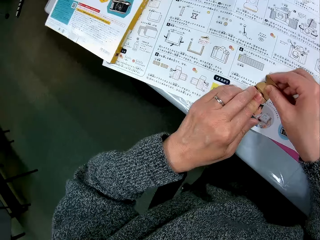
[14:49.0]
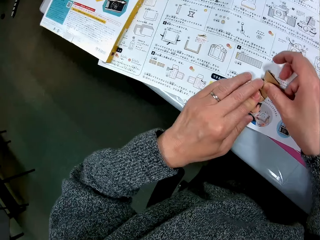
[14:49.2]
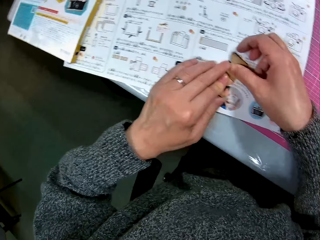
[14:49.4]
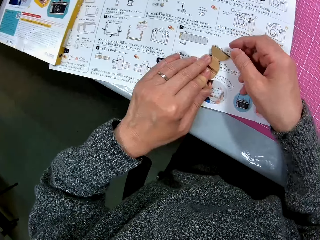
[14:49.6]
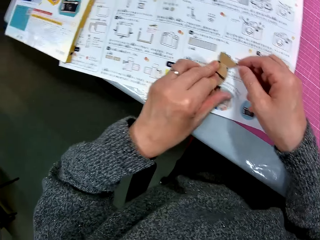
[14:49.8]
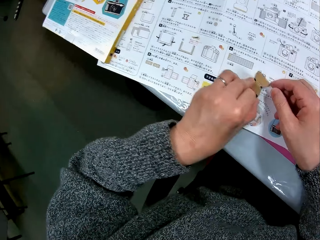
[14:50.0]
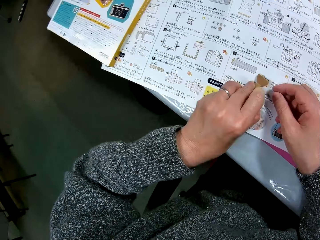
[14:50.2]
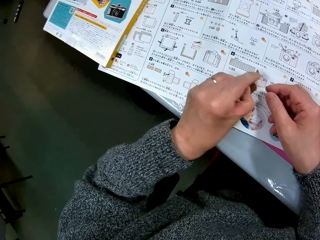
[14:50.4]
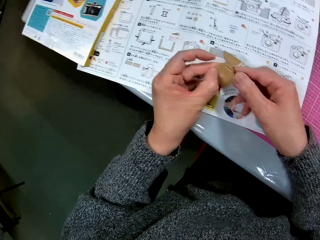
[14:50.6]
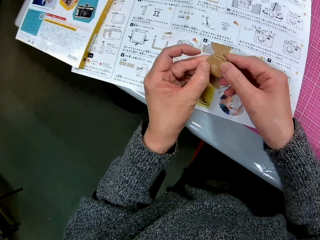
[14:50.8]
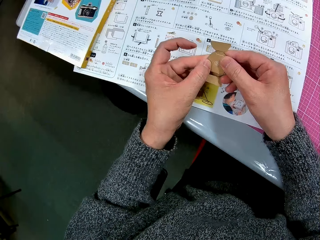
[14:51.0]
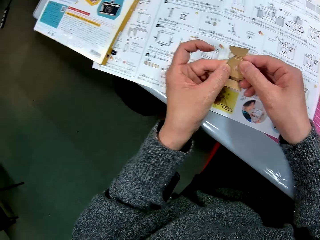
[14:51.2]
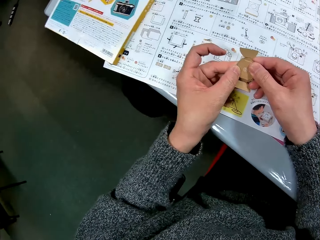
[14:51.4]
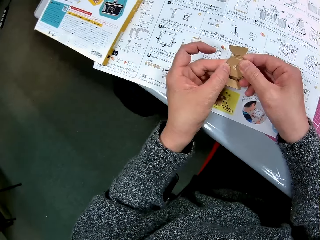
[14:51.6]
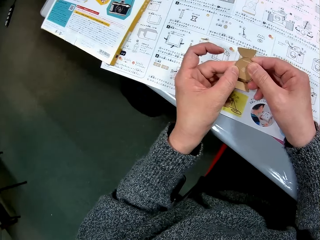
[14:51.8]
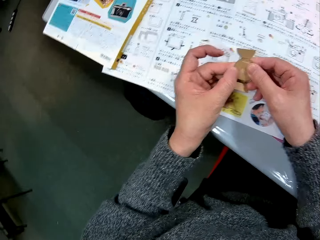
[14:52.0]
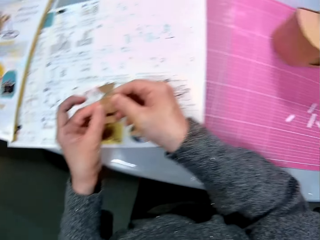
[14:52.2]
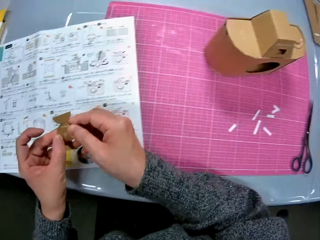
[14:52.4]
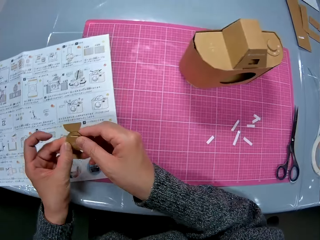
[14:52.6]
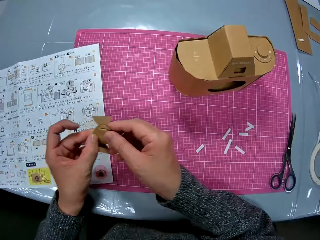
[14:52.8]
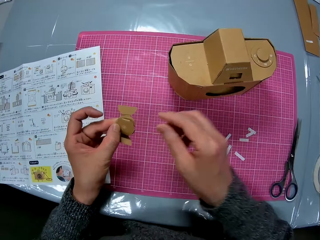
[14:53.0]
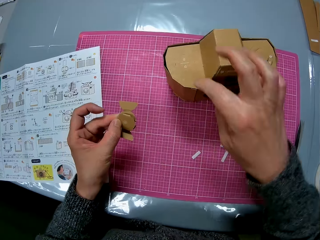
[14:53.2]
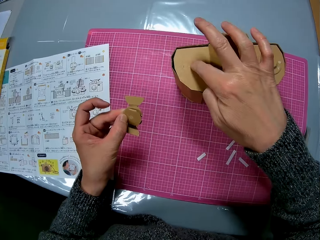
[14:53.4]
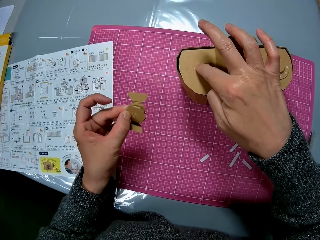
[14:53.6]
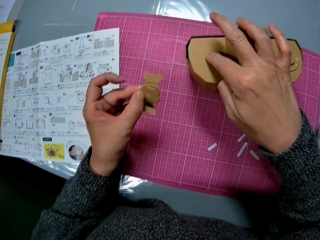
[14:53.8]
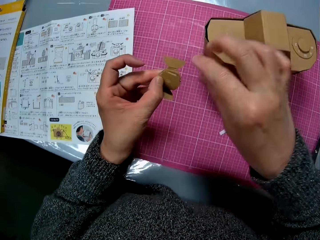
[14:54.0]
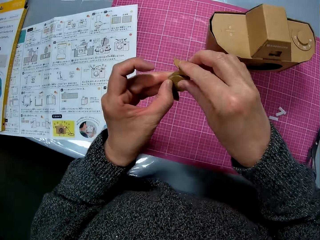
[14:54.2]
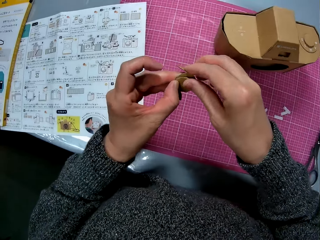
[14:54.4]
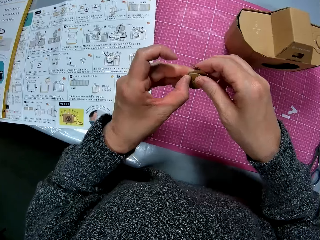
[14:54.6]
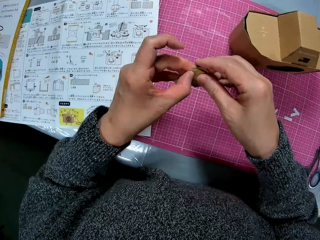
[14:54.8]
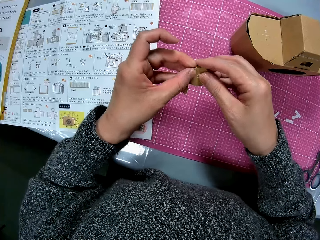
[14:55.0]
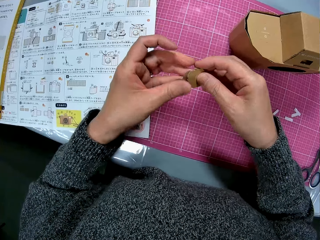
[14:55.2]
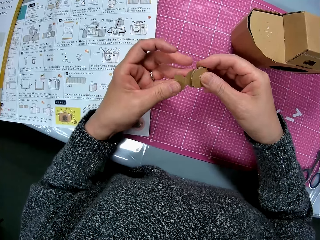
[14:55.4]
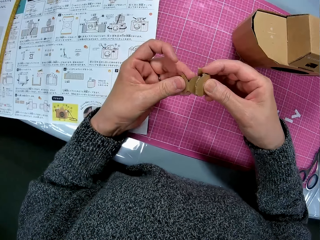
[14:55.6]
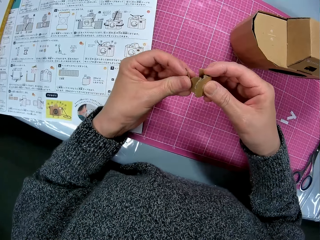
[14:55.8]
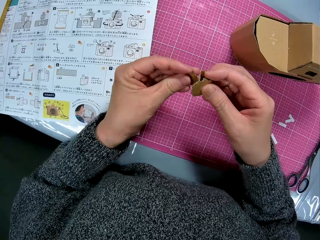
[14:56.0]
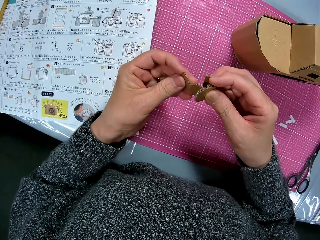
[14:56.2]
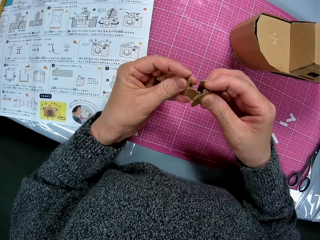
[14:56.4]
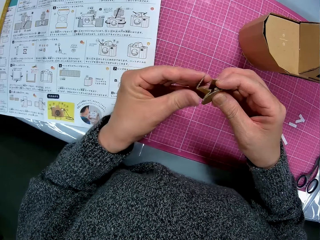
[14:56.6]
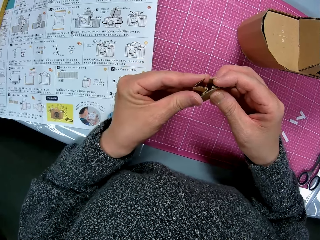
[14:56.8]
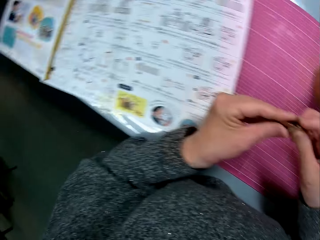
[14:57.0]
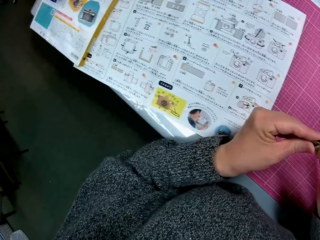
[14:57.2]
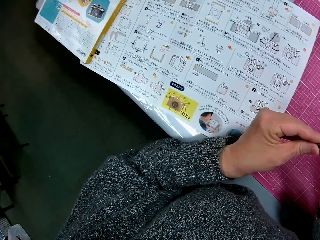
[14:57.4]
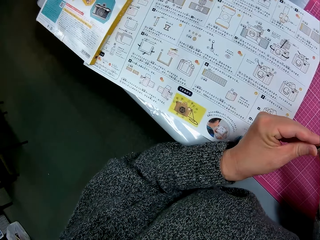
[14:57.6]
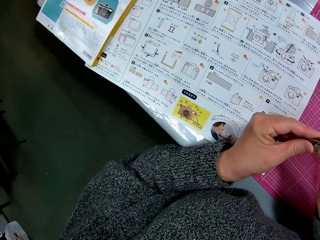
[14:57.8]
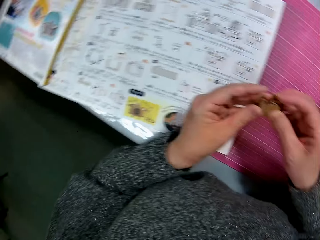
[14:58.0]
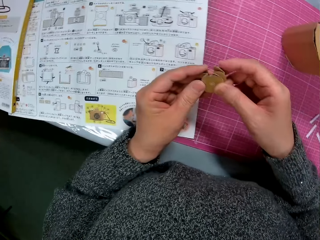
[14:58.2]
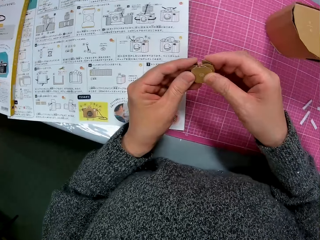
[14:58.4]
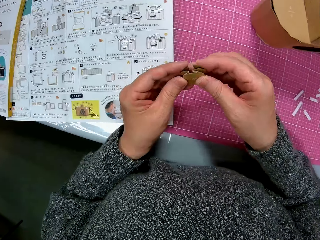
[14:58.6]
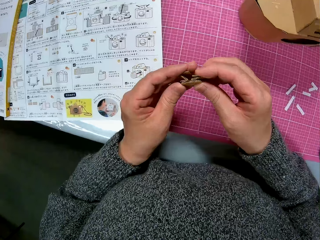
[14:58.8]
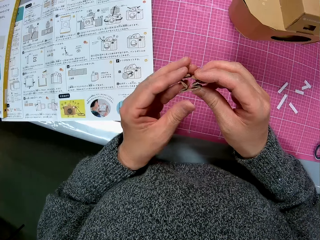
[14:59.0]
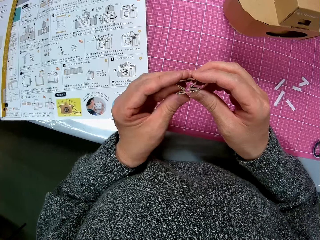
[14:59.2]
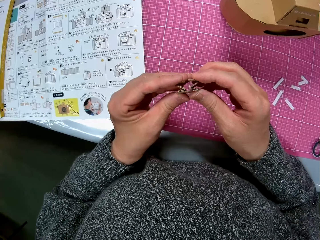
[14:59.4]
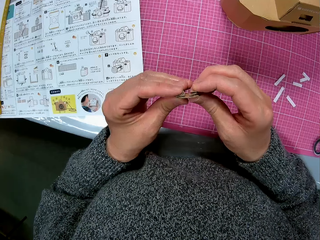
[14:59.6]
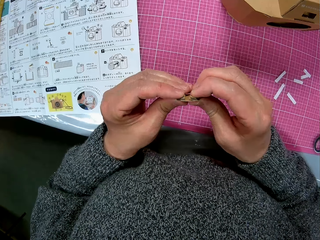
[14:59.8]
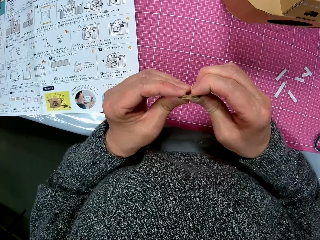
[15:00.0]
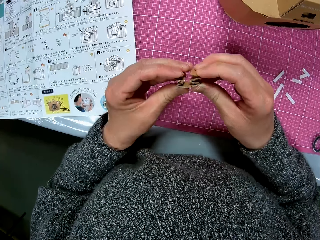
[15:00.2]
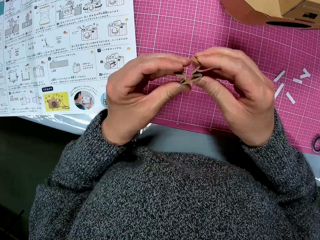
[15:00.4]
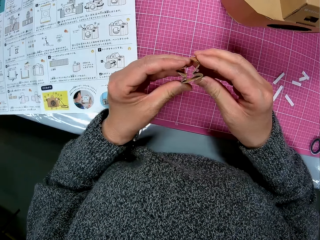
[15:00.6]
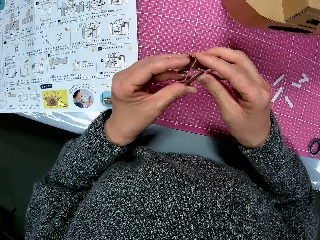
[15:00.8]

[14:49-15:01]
The camera wearer raises the piece of cardboard from the instruction manual. He taps the cardboard camera model with his right hand. He folds the piece of cardboard.

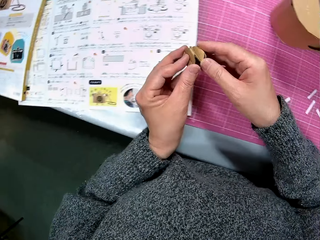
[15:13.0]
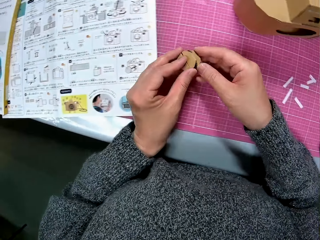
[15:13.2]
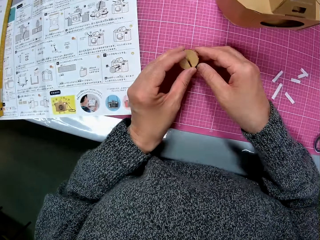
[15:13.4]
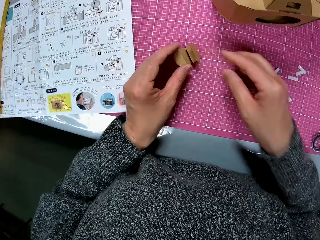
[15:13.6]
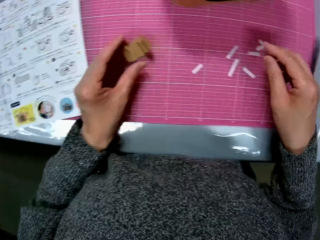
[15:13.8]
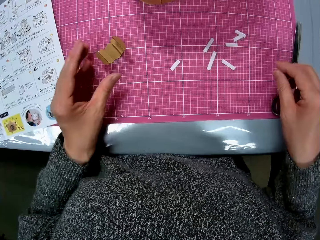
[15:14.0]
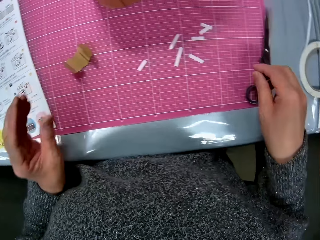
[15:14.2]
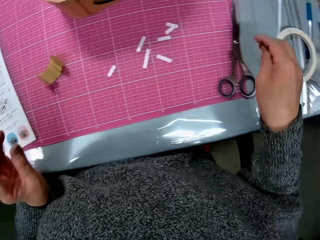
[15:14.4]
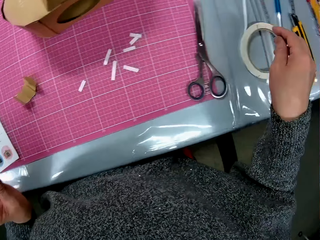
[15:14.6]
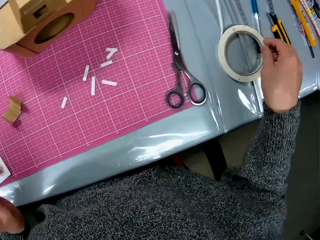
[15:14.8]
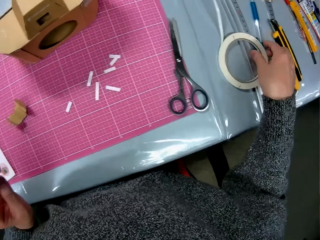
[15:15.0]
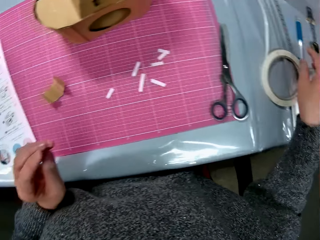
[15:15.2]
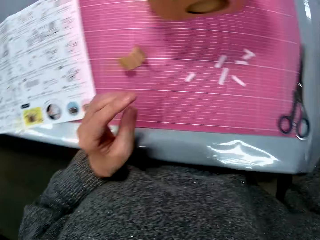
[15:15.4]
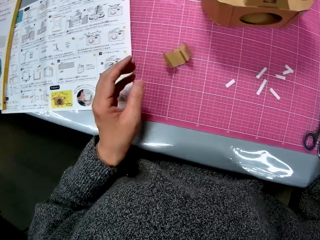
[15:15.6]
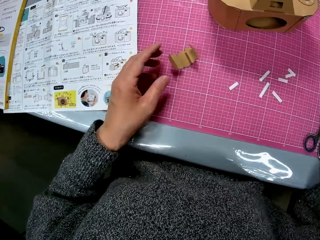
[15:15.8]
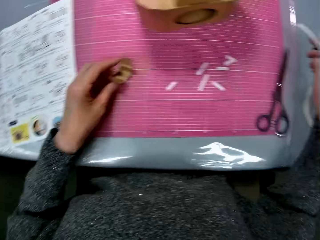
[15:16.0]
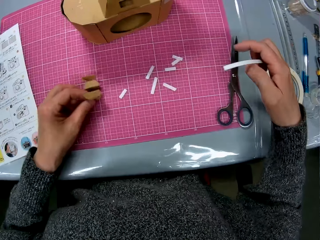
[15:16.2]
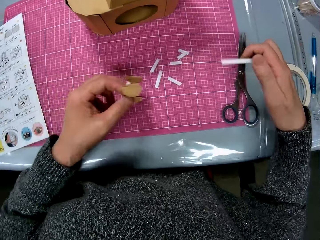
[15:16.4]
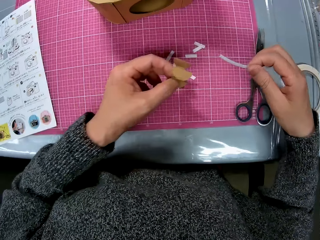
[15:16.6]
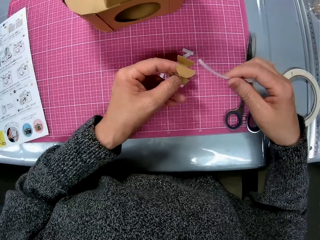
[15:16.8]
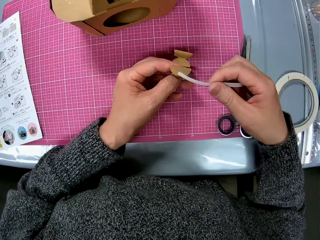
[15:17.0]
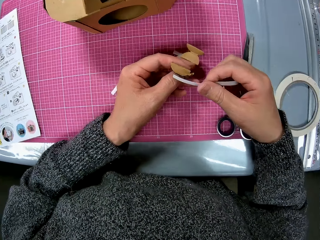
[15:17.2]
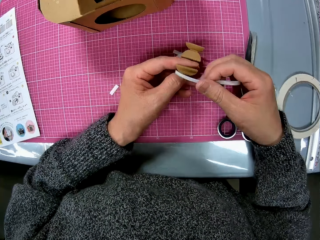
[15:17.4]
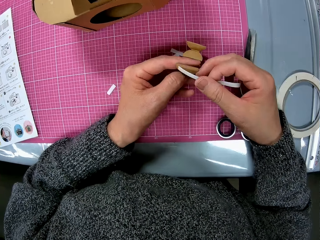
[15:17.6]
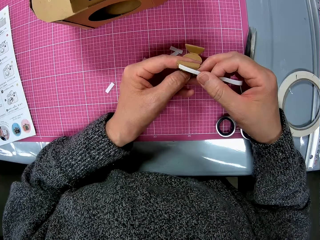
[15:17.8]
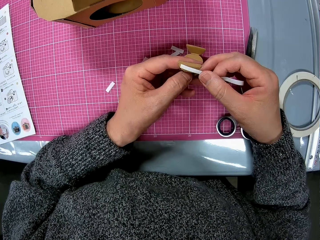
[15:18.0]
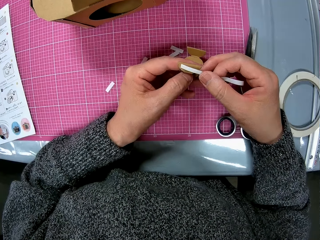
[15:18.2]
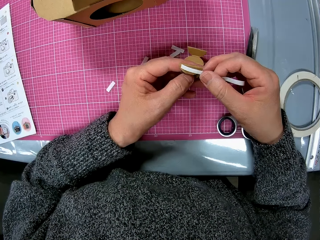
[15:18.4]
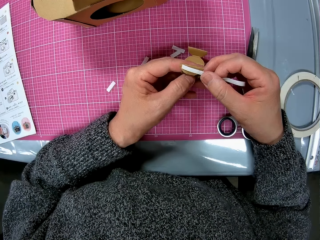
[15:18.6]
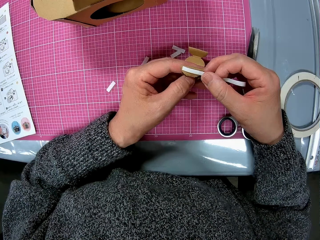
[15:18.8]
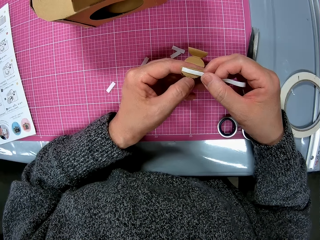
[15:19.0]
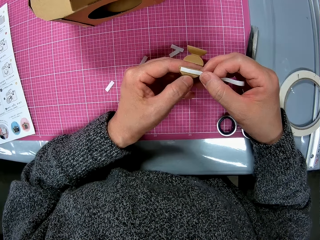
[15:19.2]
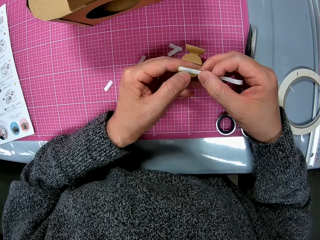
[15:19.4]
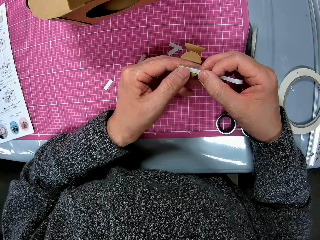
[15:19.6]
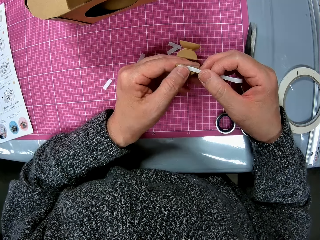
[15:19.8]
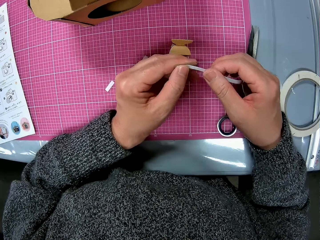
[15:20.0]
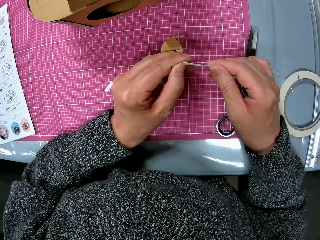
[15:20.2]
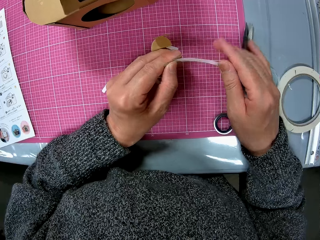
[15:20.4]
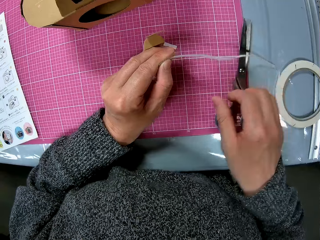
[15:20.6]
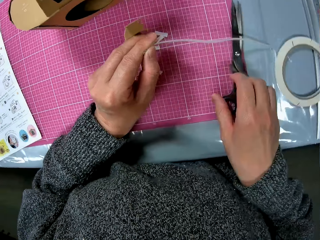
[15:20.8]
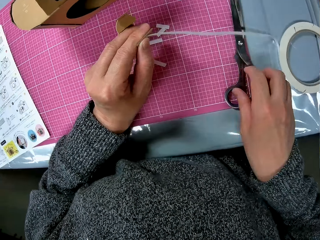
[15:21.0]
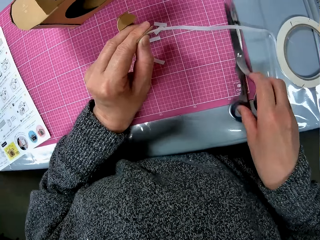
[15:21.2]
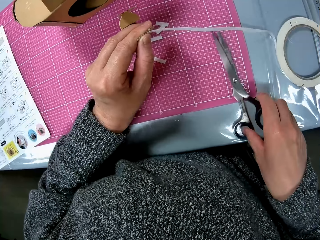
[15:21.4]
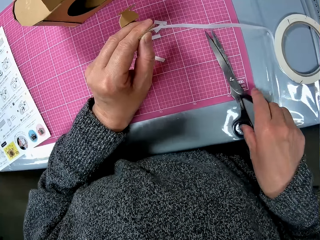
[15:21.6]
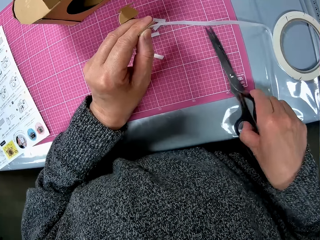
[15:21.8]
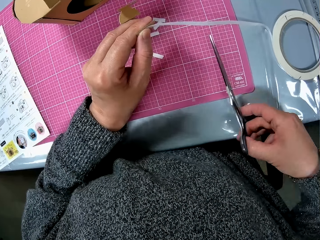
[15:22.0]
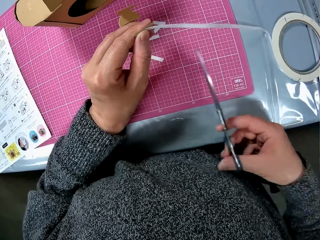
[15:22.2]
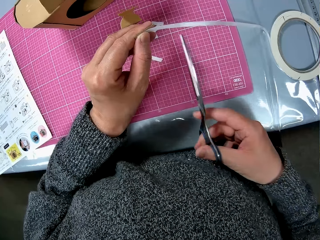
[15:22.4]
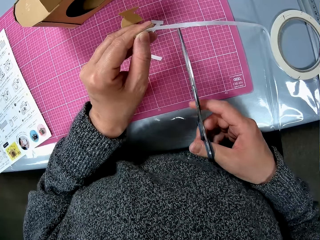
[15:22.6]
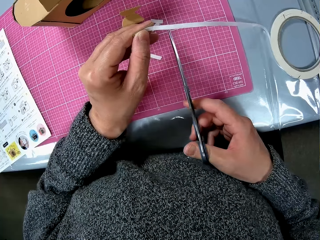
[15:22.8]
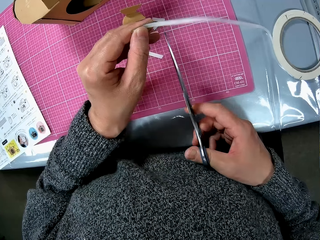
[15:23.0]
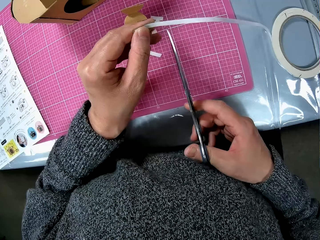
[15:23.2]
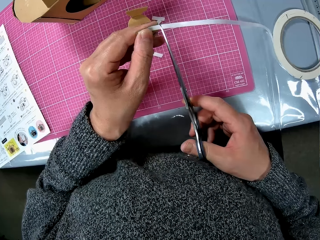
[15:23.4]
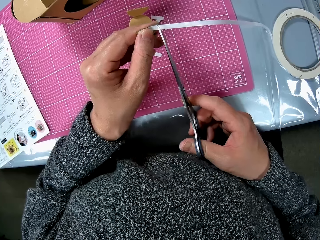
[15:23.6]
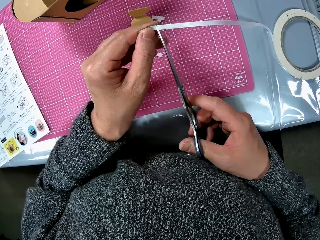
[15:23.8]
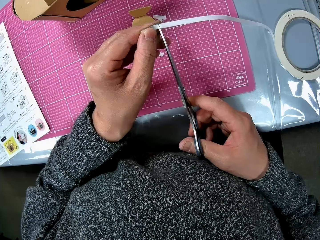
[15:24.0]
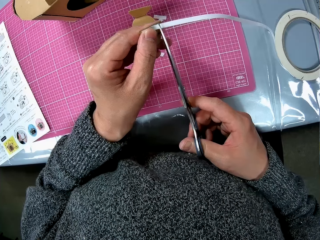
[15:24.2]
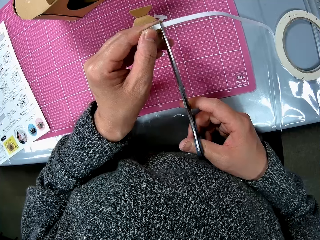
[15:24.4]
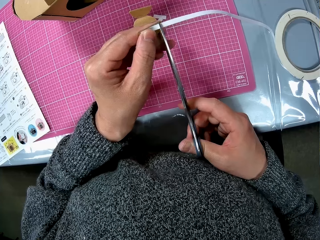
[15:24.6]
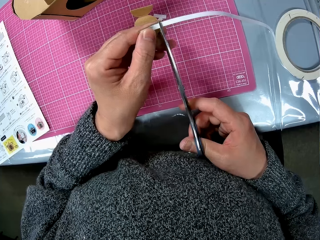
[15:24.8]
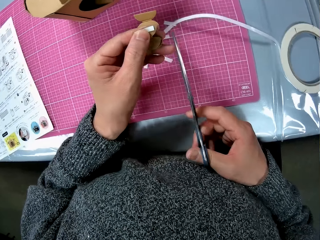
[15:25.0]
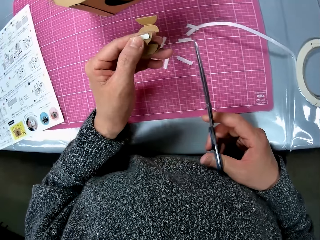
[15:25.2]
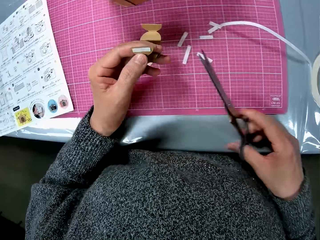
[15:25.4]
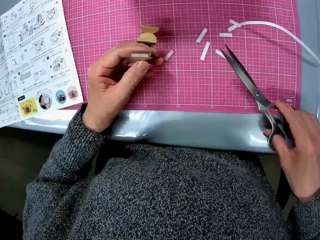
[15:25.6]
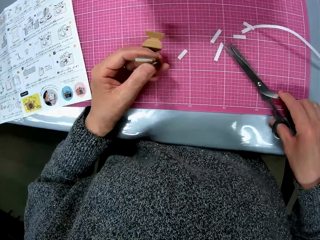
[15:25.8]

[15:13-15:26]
The camera wearer places the piece of cardboard on the cutting sheet. He places his right hand on a roll of white double-sided tape. He connects craft material. He picks up the piece of cardboard from the cutting sheet with his left hand. He holds the white tape with his right hand. He places the tape on the tip of the piece of cardboard. He picks up a pair of scissors from the cutting sheet. He cuts the tape with the pair of scissors.
